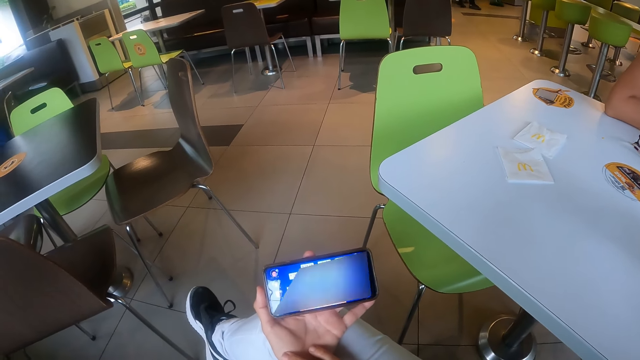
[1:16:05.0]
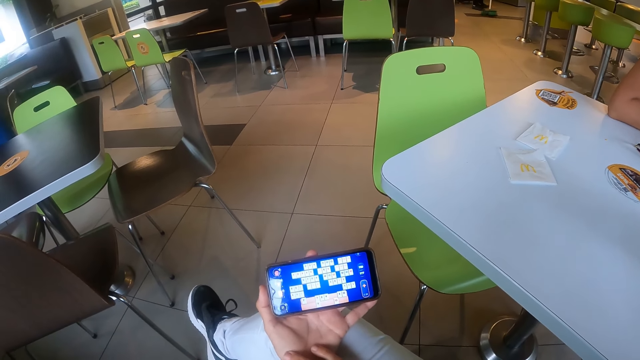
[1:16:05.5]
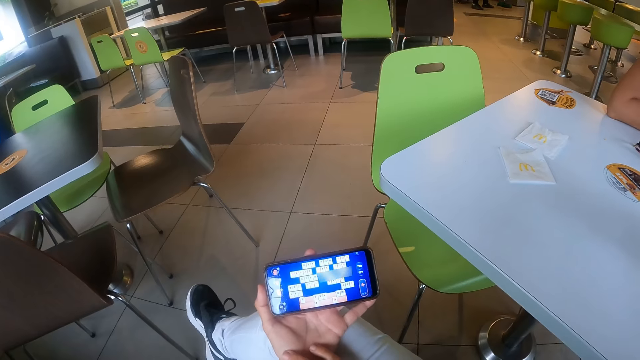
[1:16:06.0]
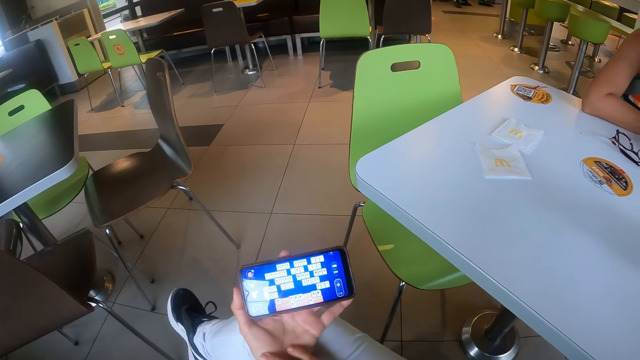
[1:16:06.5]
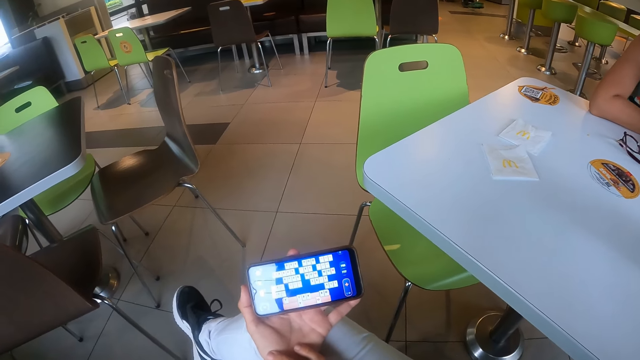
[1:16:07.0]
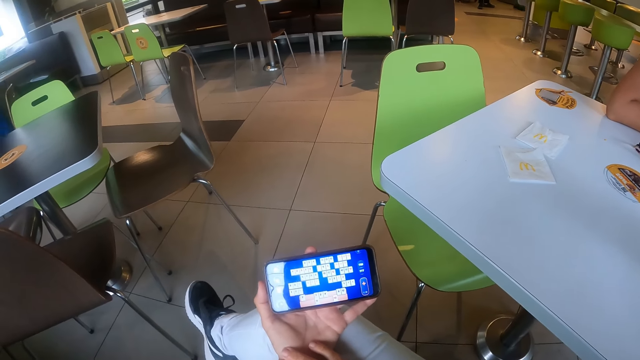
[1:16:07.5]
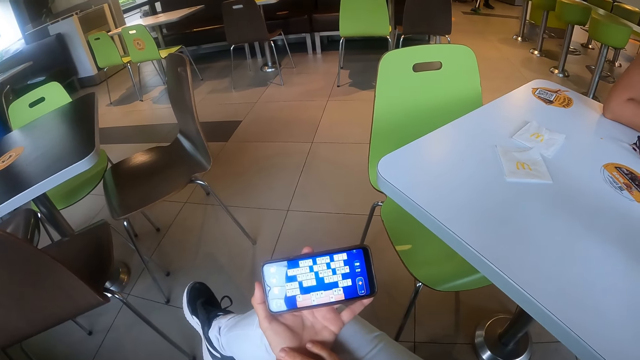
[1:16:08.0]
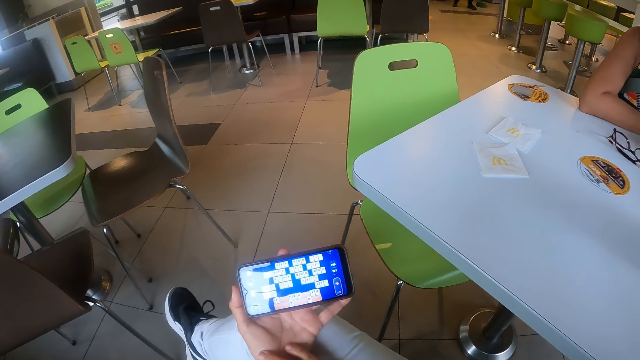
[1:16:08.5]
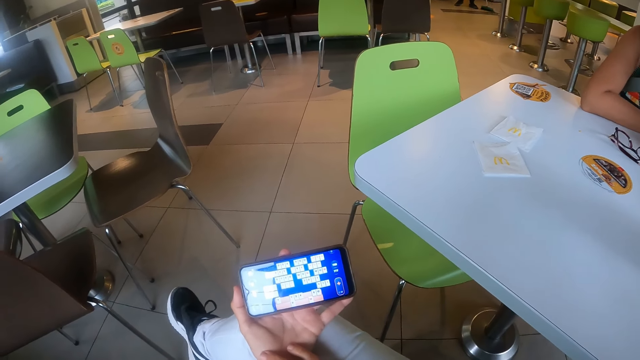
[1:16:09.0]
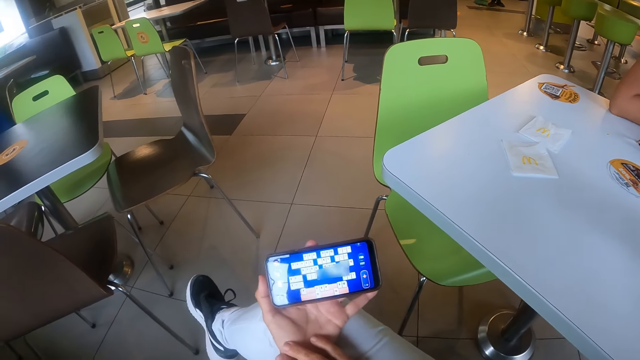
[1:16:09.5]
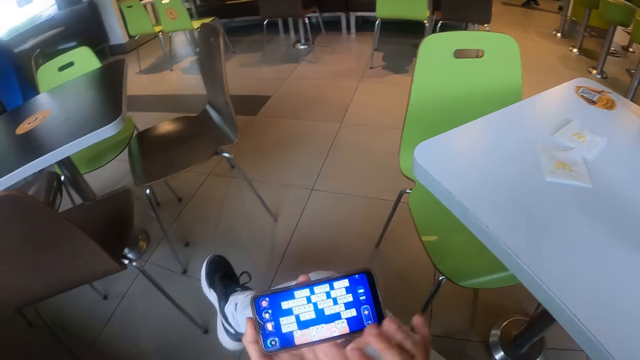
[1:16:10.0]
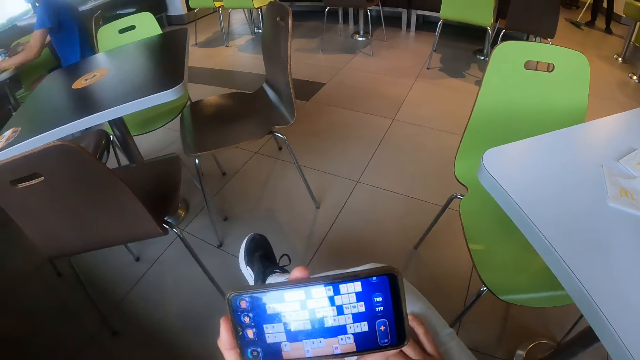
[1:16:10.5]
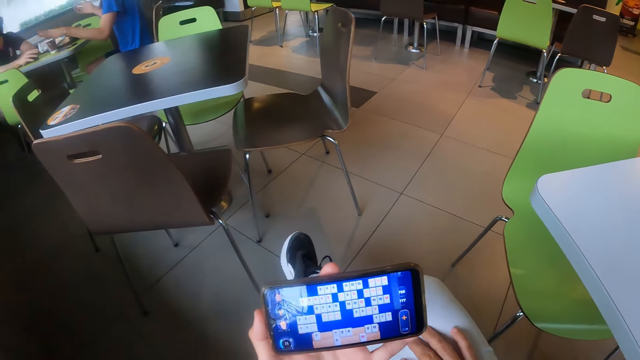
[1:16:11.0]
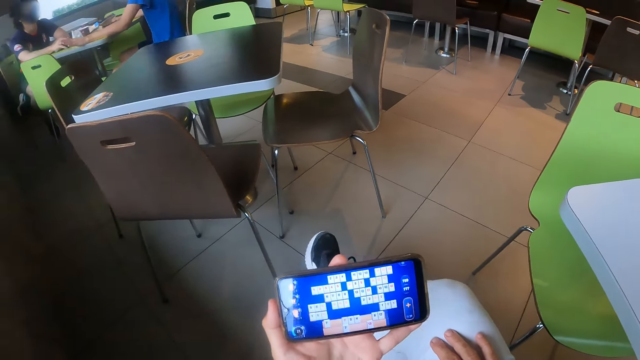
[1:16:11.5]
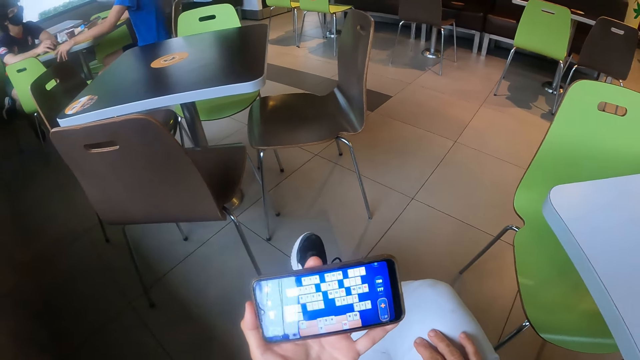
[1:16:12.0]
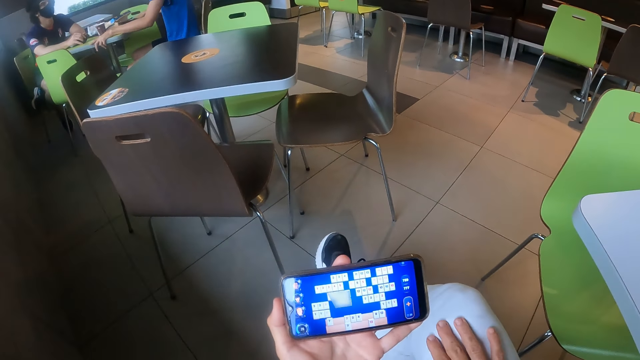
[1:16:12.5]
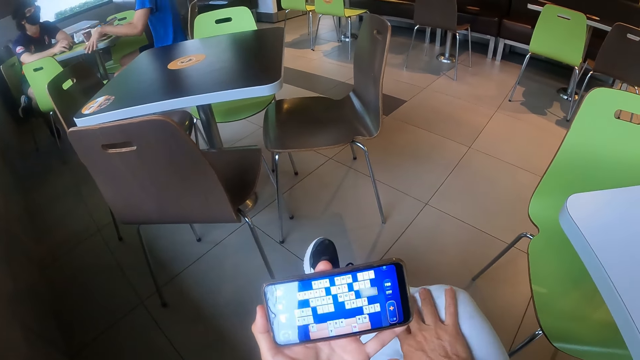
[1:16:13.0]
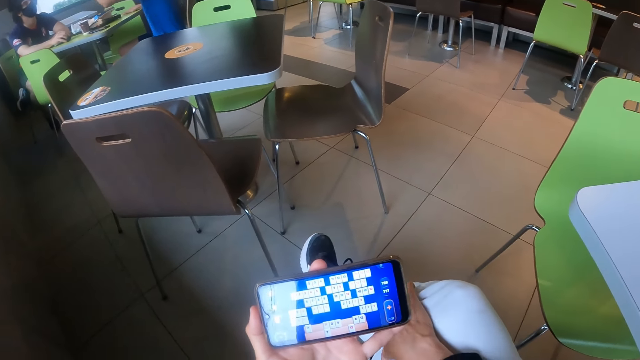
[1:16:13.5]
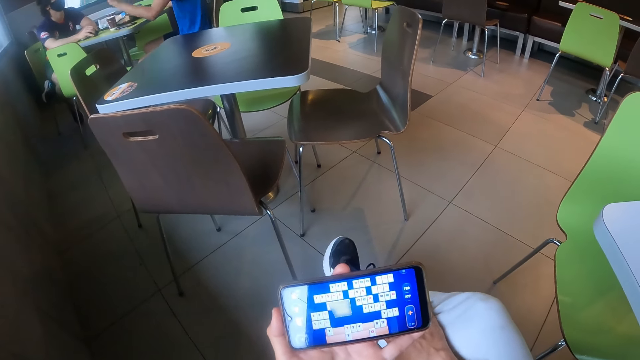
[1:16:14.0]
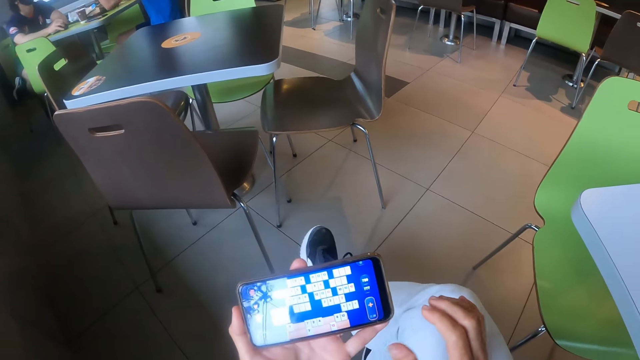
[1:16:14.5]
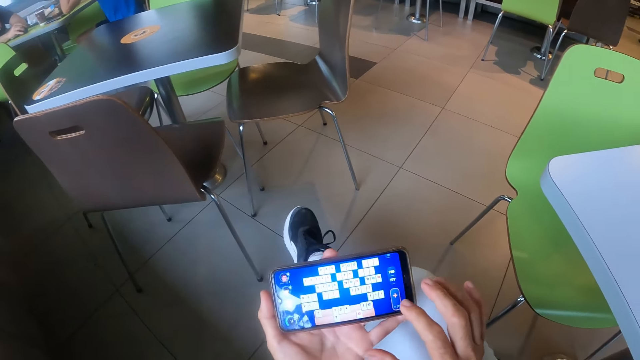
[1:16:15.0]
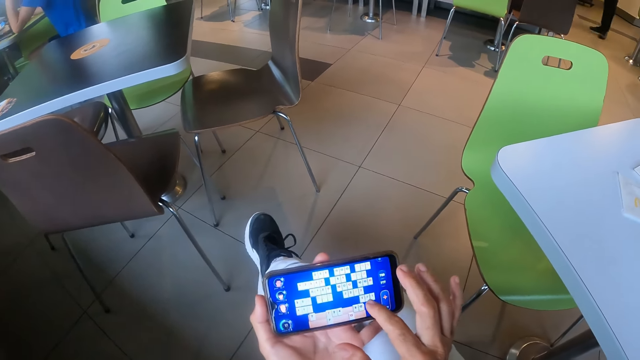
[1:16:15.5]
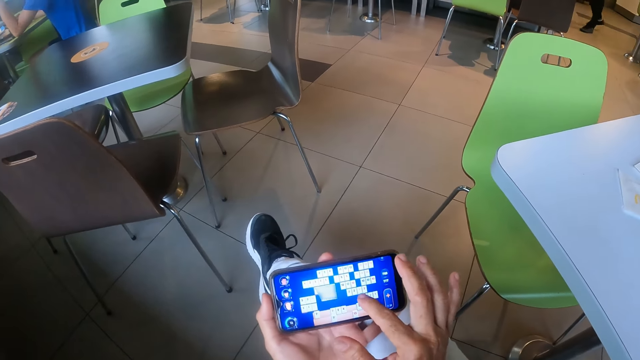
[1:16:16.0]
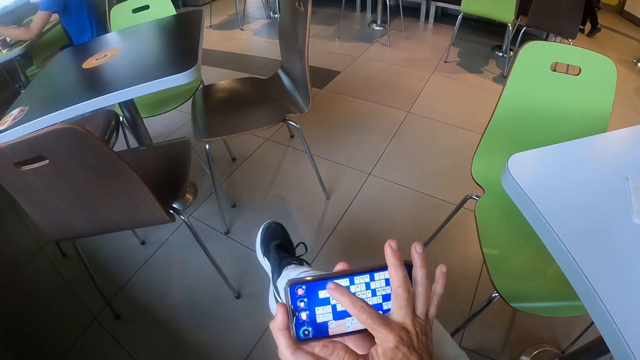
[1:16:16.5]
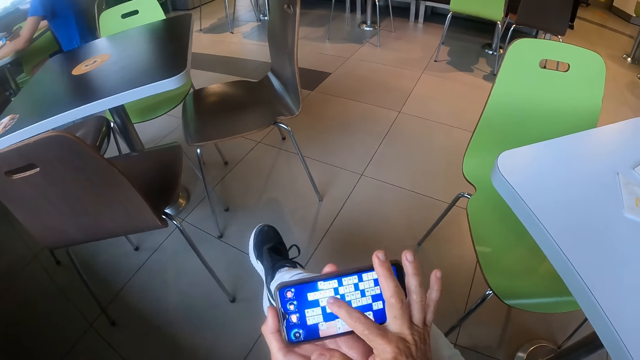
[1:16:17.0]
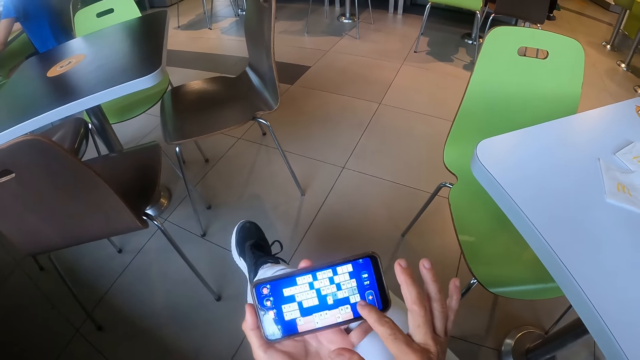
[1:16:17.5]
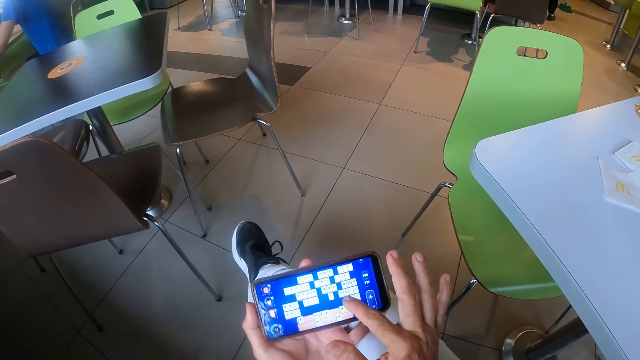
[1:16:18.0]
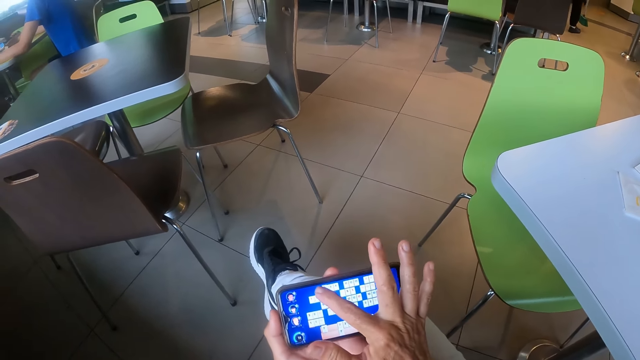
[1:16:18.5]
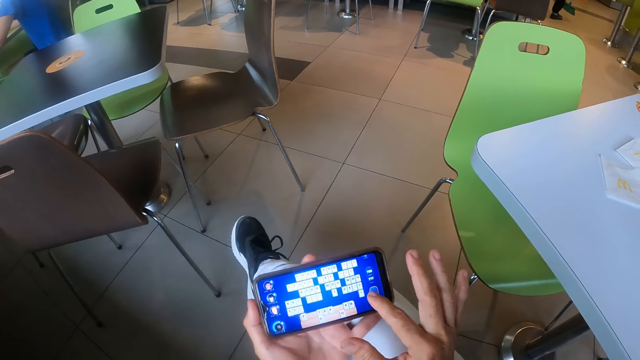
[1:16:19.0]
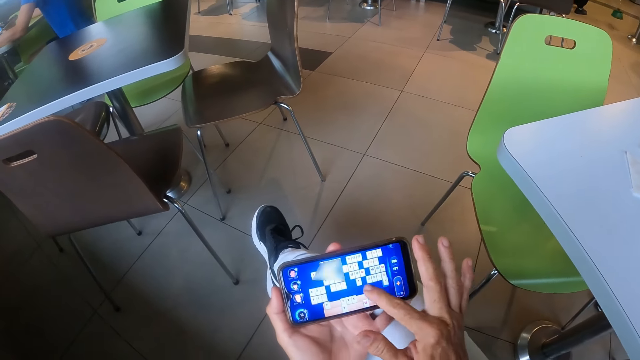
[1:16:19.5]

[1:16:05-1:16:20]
The camera wearer holds the phone with the left hand. He moves the phone with the left hand. He moves his hands. A man moves the left hand. The camera wearer plays a game on the phone. He moves the right finger through the phone screen.

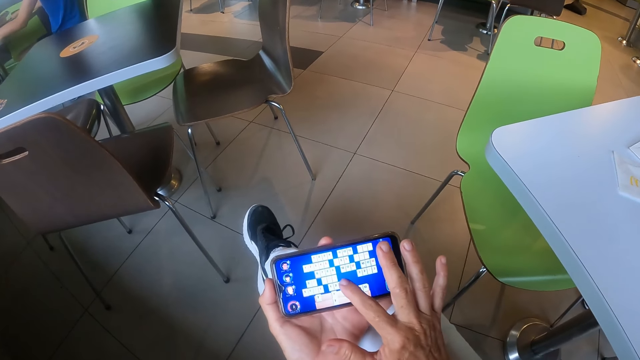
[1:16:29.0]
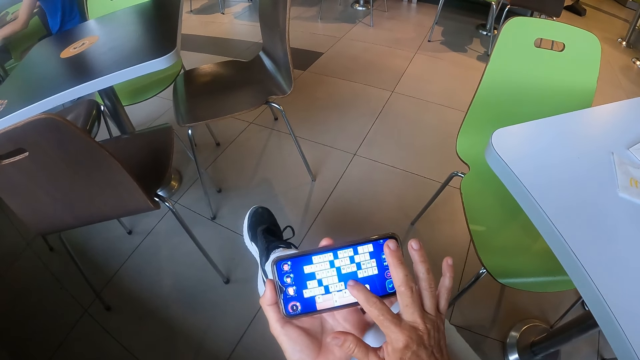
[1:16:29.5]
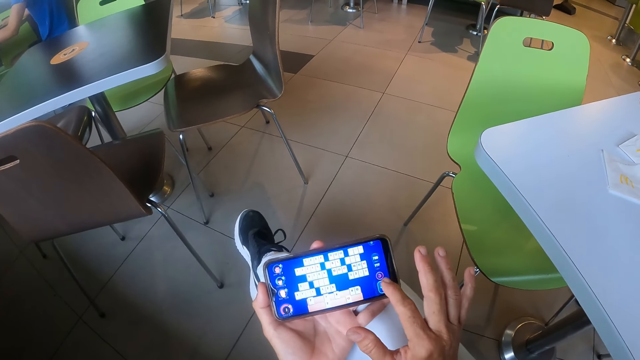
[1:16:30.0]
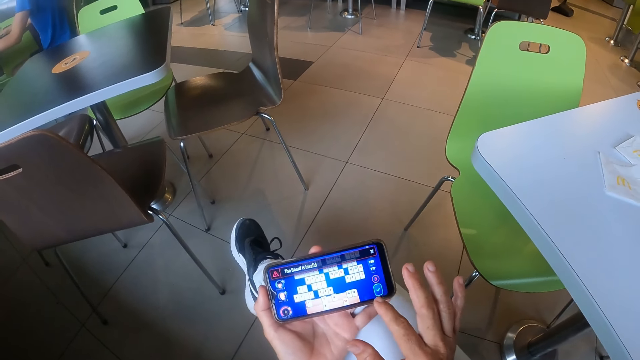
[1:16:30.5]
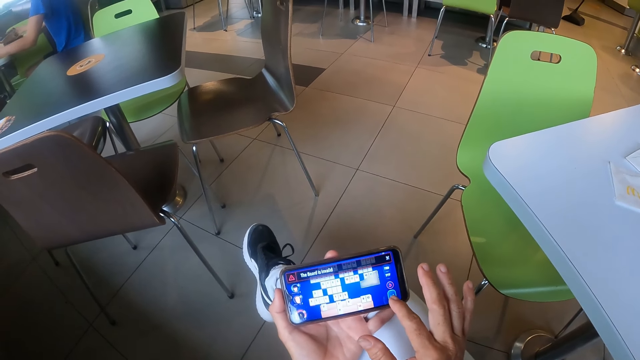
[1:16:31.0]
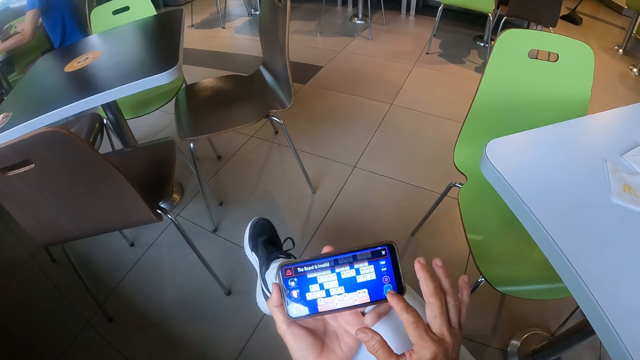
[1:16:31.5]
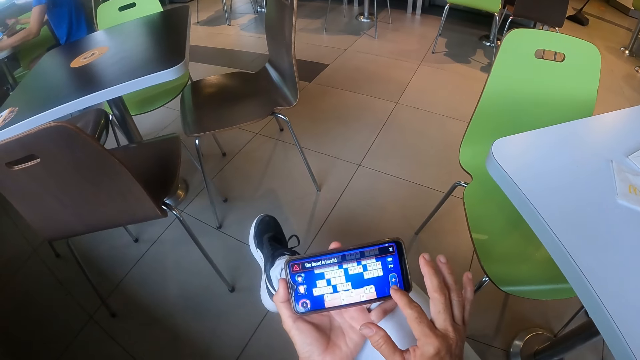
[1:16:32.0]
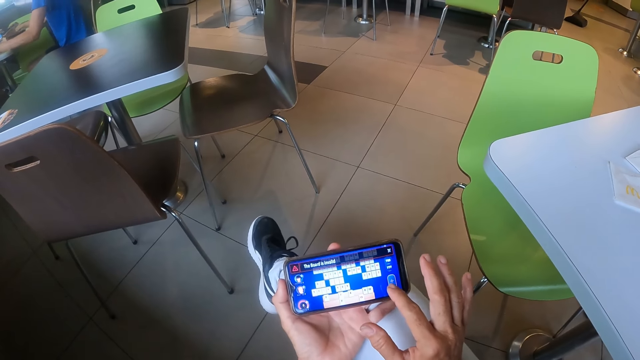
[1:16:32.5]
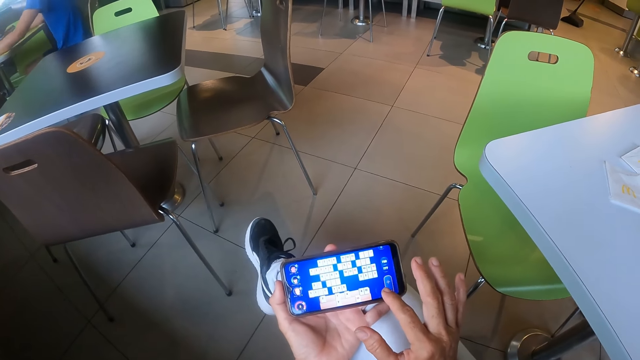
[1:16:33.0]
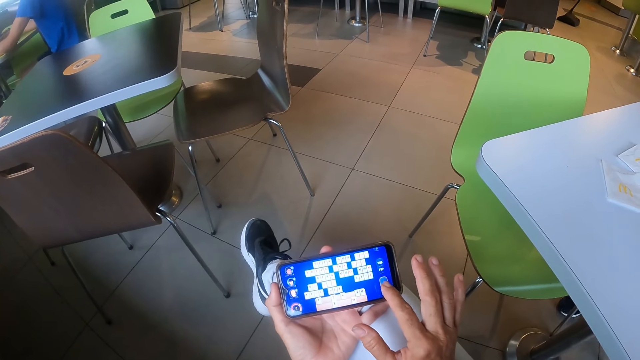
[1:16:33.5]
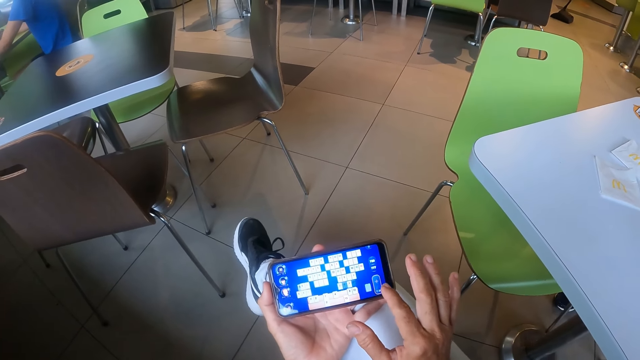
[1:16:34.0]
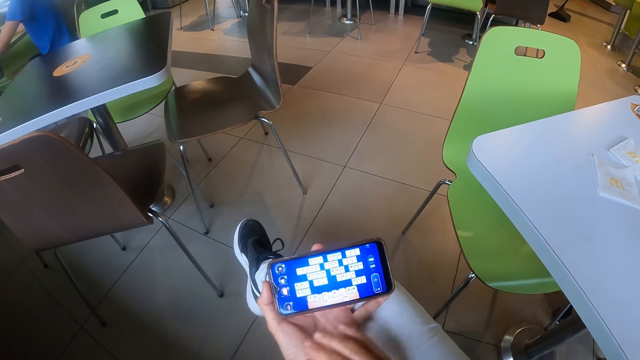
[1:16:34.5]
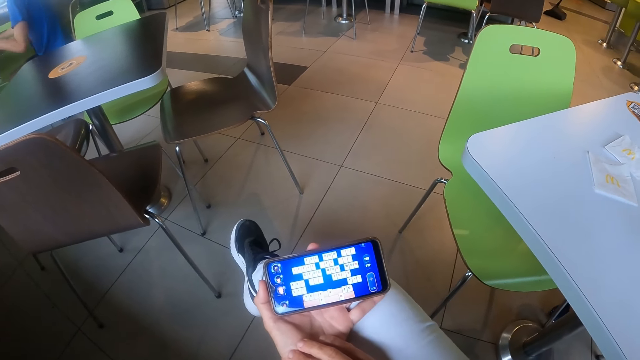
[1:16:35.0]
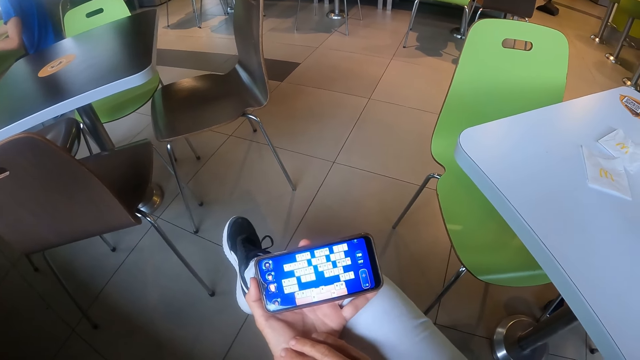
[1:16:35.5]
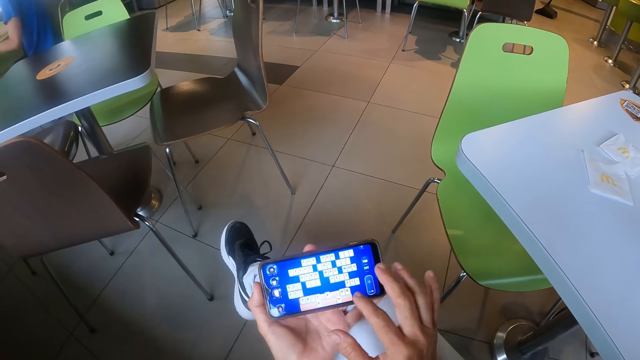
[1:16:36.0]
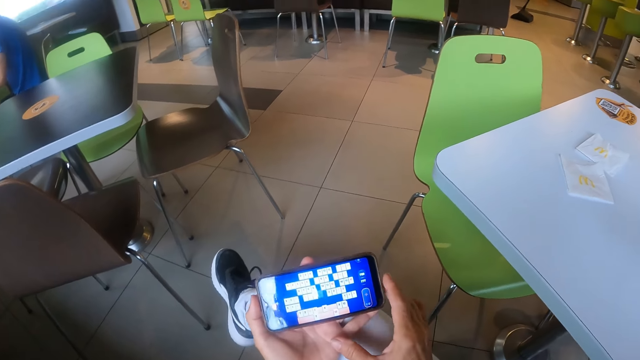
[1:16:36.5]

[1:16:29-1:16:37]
The camera wearer moves the right hand.
